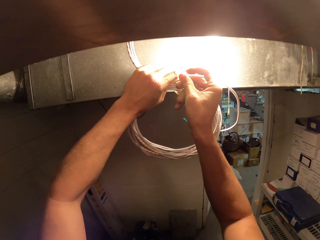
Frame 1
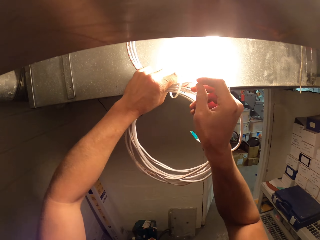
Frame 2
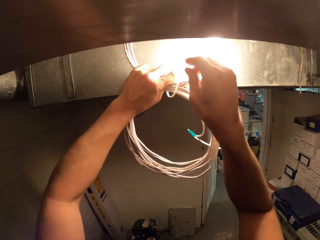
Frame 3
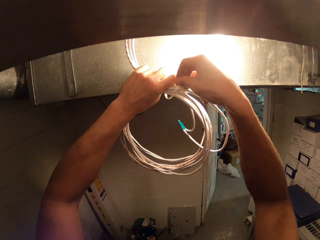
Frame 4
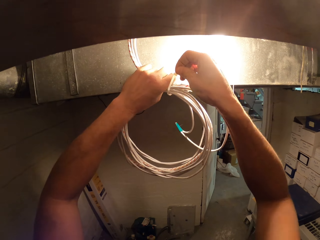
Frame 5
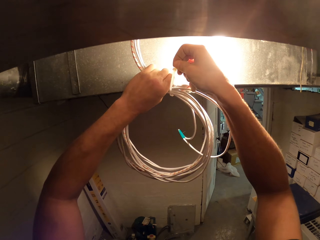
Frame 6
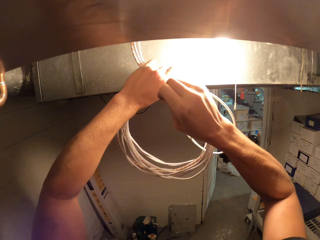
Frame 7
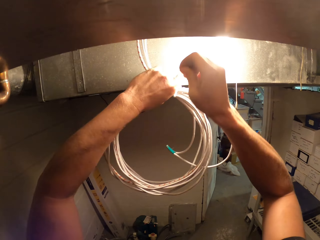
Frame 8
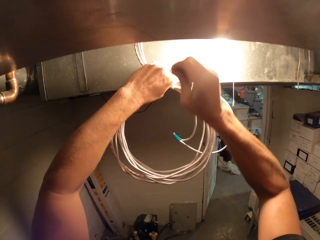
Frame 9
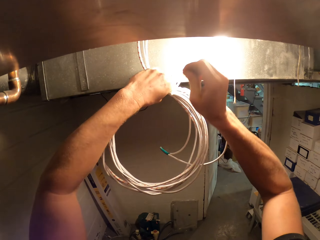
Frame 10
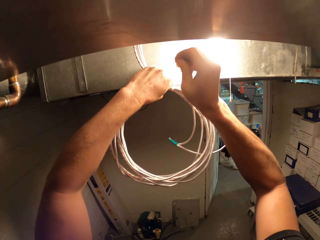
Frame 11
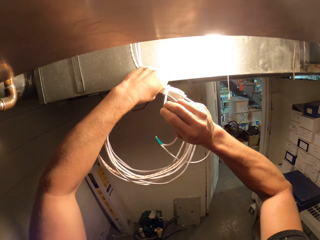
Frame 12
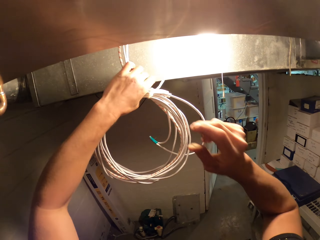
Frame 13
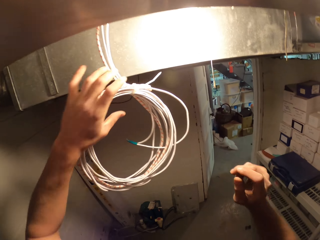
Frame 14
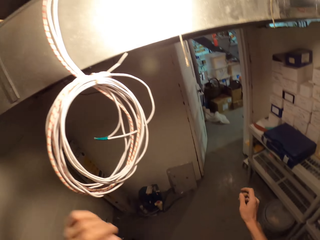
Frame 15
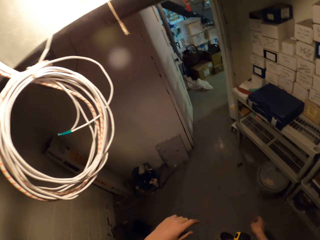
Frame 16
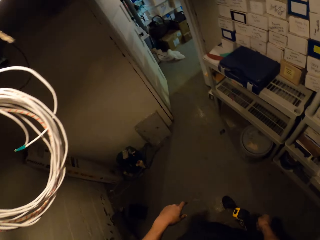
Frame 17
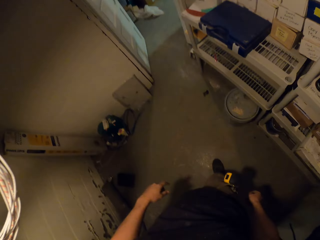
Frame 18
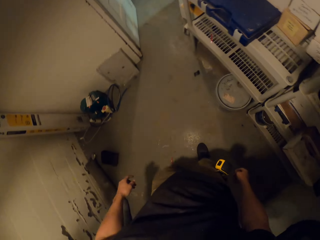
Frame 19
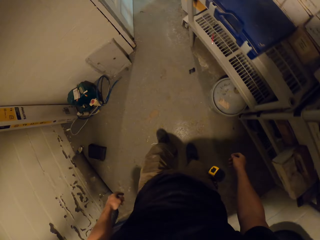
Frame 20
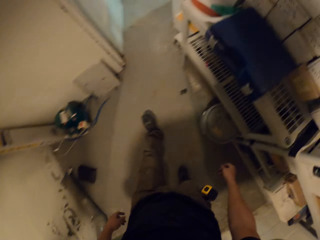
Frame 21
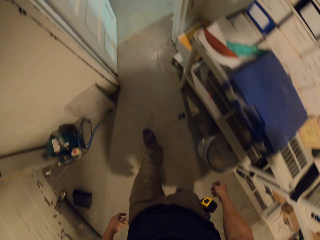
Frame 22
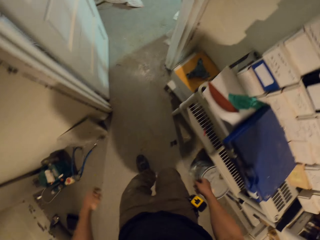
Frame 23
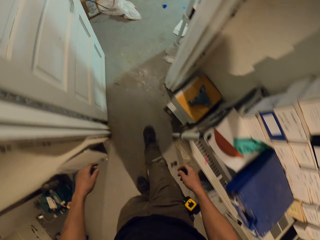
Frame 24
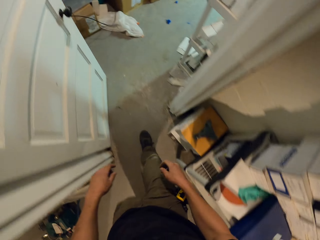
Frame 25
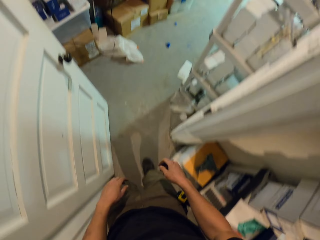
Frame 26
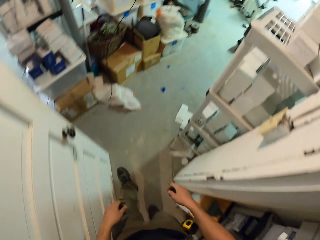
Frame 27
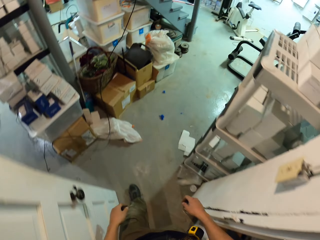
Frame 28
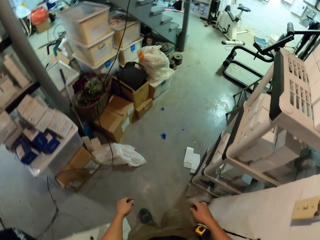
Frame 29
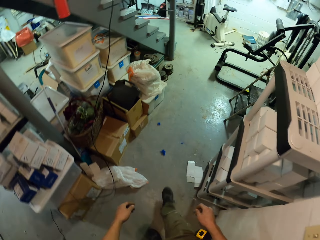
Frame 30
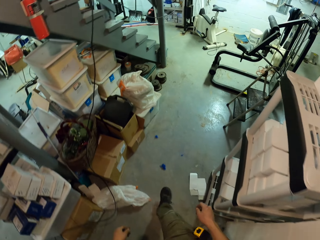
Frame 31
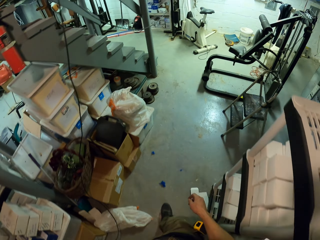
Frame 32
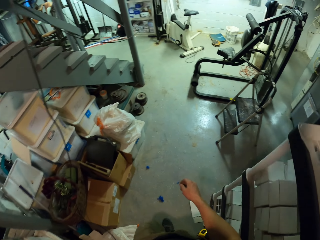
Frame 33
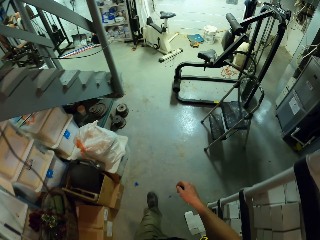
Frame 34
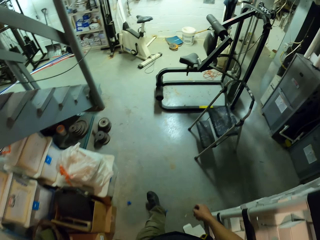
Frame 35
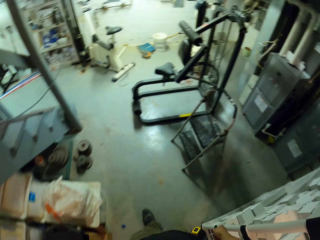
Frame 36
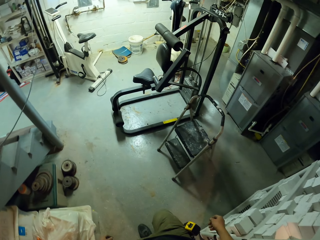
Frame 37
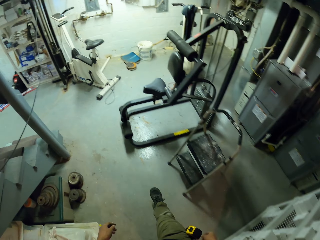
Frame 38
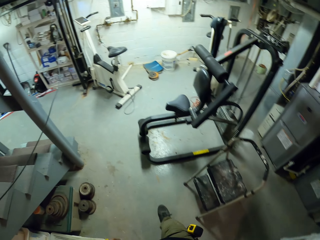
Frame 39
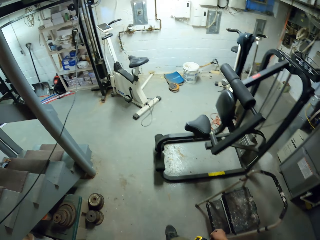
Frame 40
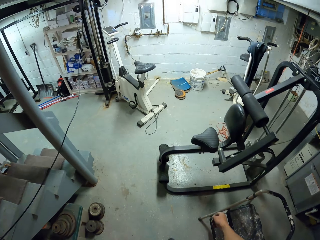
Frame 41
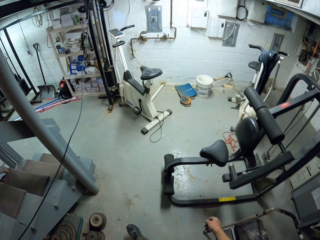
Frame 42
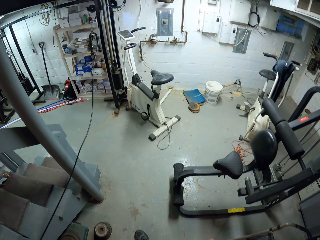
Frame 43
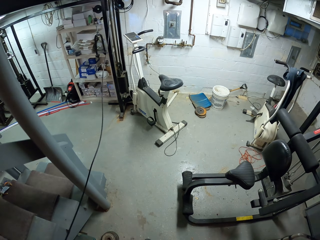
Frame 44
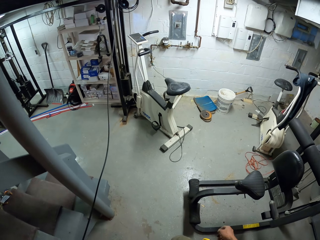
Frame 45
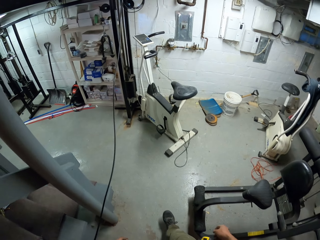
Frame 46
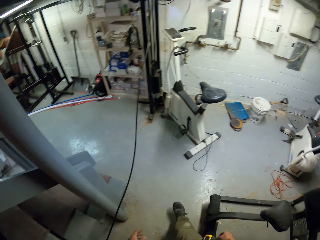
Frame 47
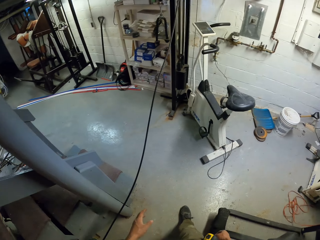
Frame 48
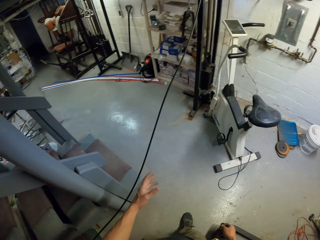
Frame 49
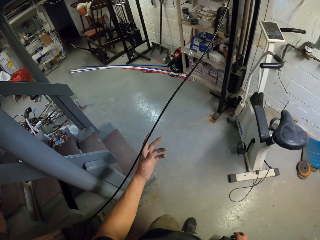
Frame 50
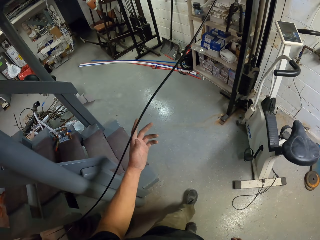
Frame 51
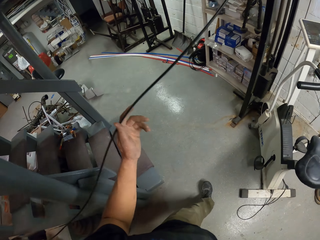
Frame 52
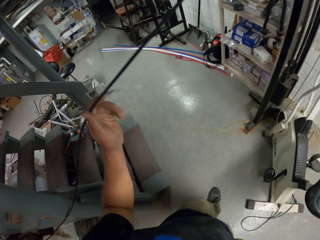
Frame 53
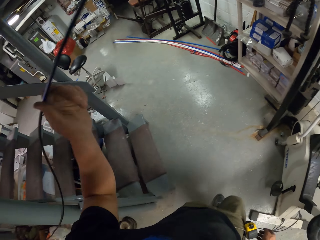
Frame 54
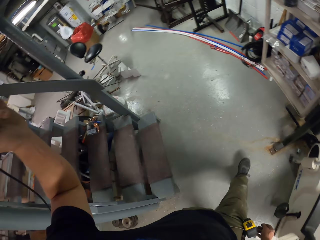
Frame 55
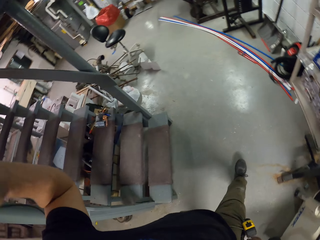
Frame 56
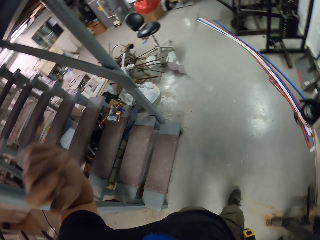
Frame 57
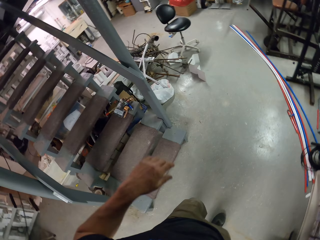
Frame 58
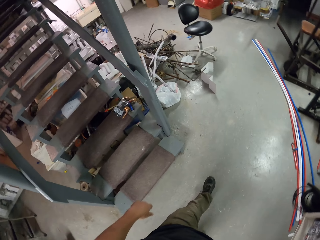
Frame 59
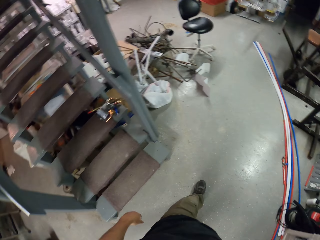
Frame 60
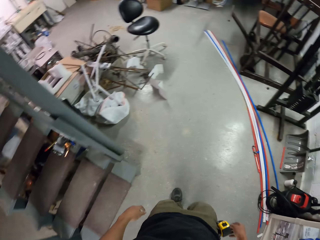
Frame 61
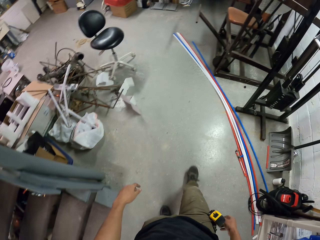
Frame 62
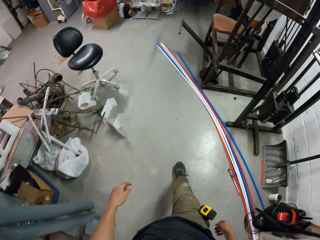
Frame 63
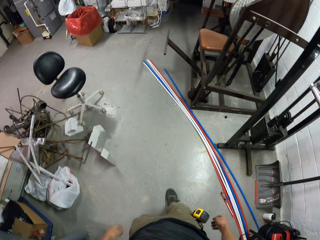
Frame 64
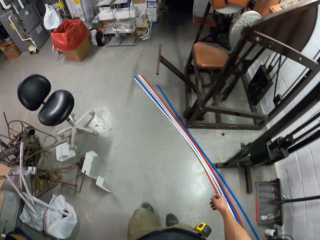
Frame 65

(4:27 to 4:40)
The camera wearer walks in the room. They lift the cable. They walk in the room.

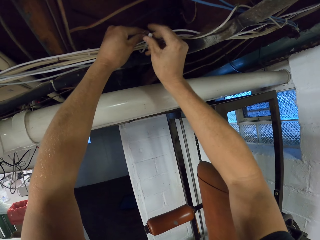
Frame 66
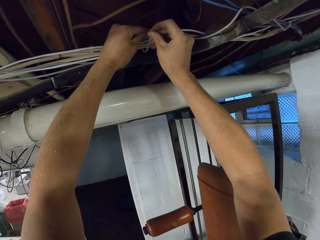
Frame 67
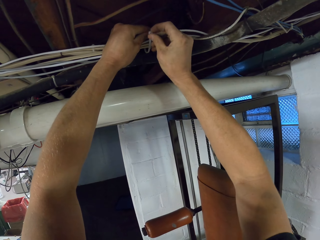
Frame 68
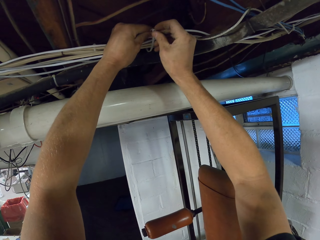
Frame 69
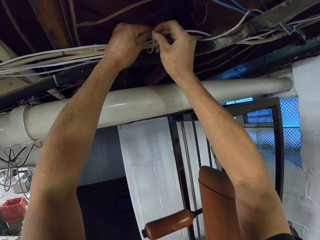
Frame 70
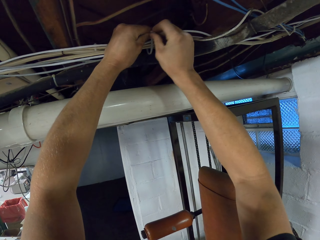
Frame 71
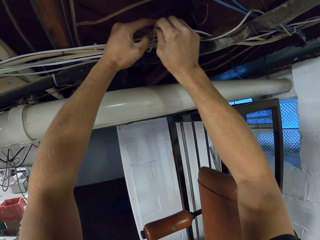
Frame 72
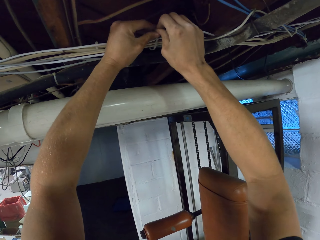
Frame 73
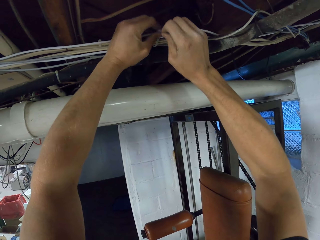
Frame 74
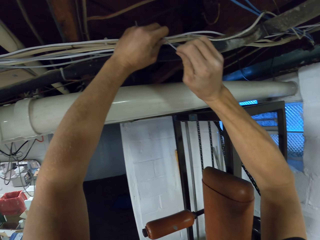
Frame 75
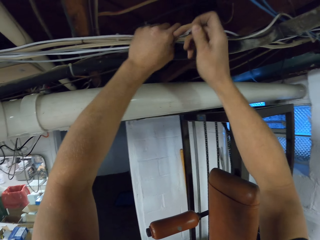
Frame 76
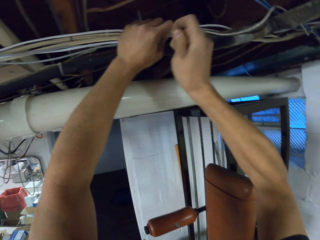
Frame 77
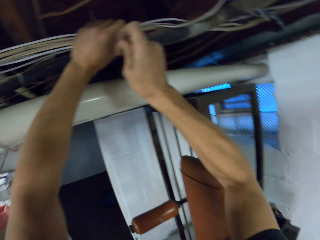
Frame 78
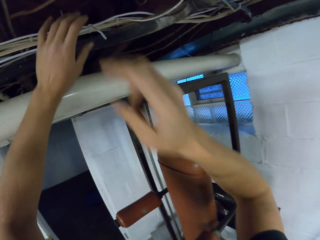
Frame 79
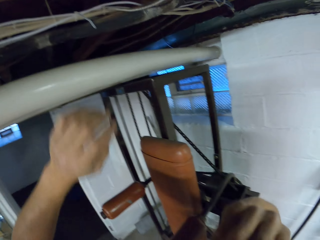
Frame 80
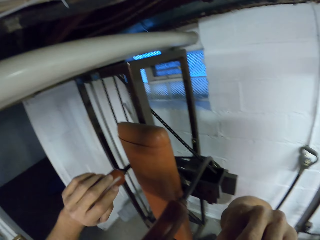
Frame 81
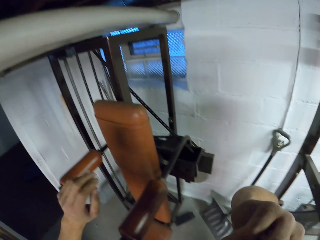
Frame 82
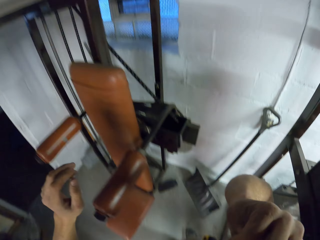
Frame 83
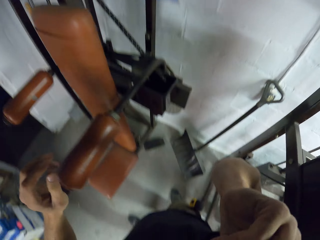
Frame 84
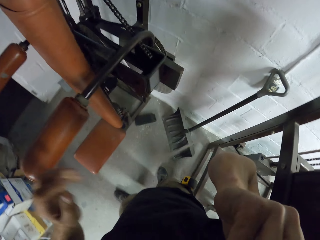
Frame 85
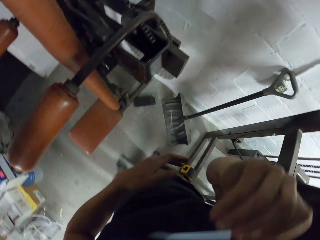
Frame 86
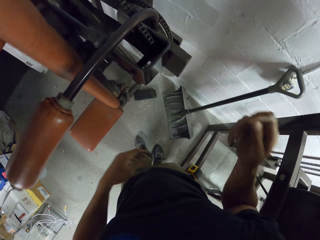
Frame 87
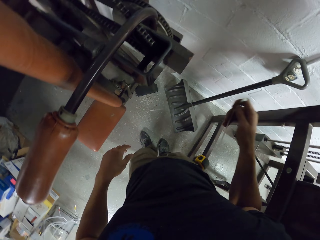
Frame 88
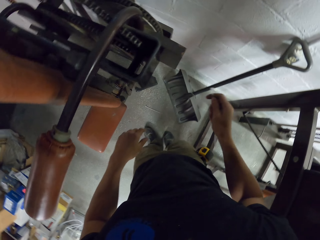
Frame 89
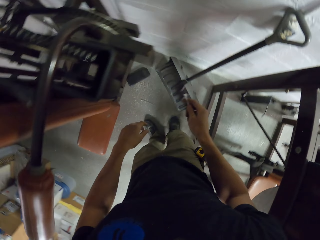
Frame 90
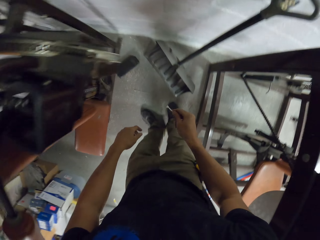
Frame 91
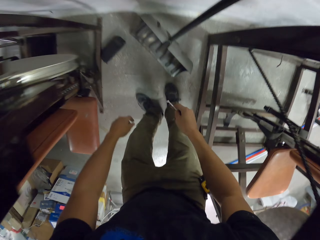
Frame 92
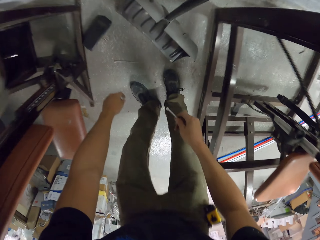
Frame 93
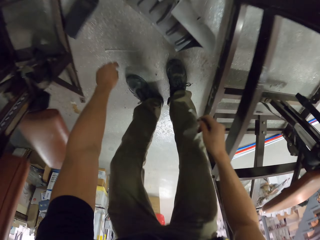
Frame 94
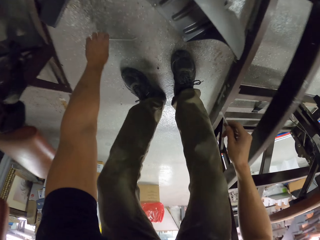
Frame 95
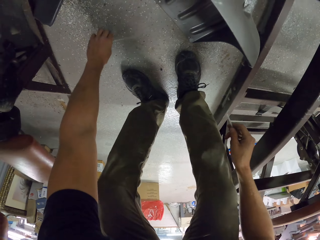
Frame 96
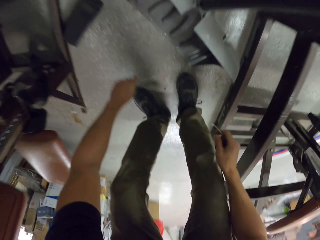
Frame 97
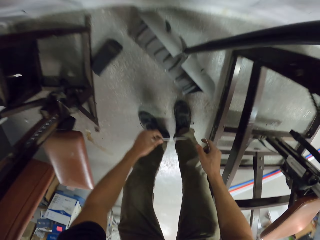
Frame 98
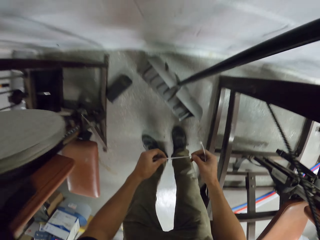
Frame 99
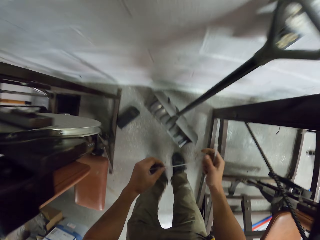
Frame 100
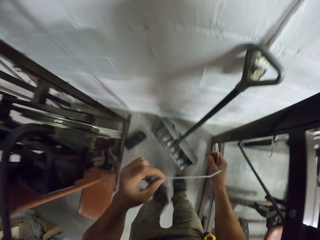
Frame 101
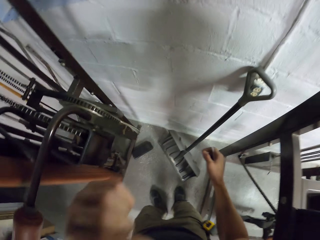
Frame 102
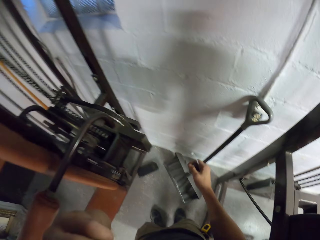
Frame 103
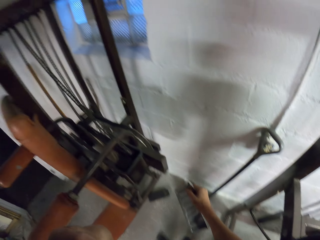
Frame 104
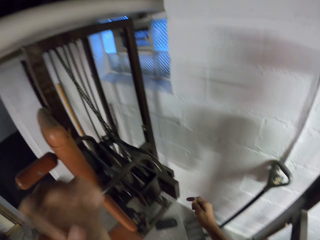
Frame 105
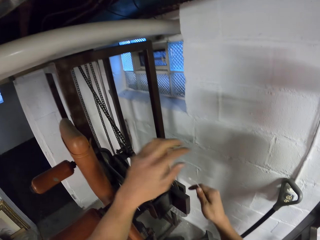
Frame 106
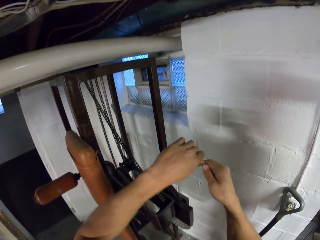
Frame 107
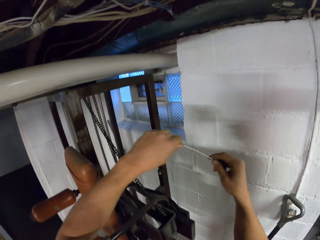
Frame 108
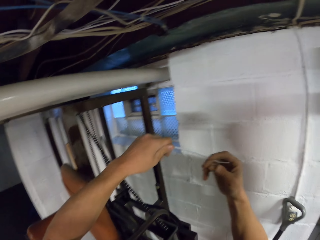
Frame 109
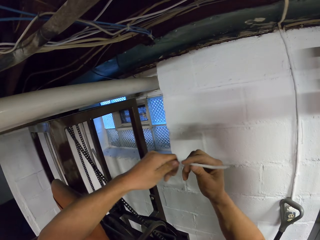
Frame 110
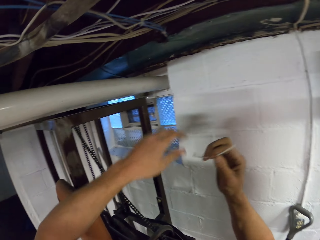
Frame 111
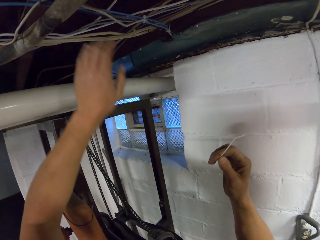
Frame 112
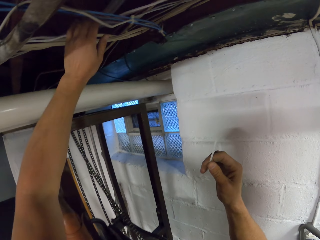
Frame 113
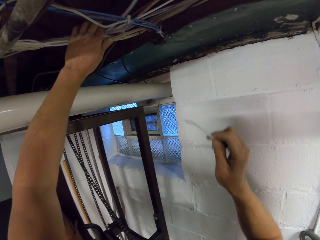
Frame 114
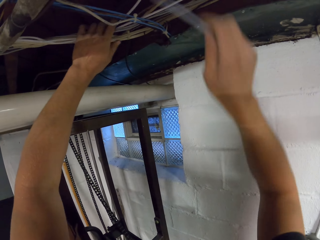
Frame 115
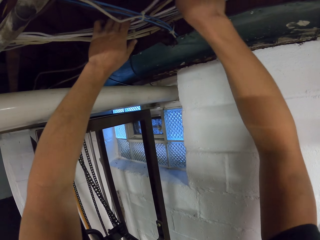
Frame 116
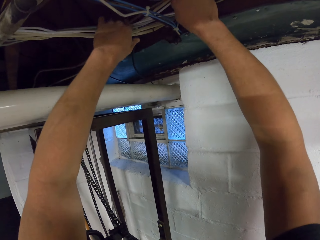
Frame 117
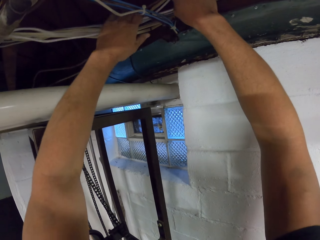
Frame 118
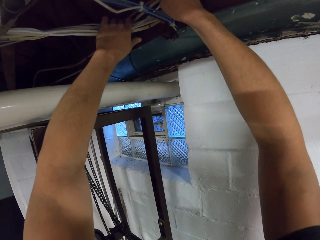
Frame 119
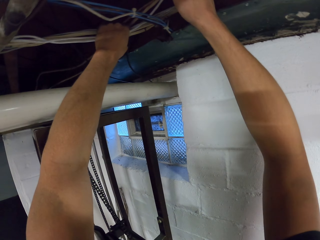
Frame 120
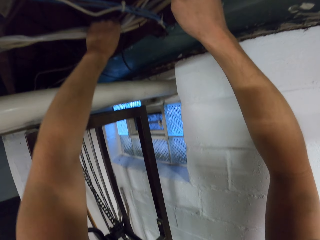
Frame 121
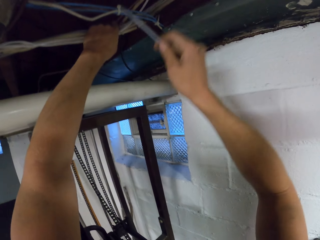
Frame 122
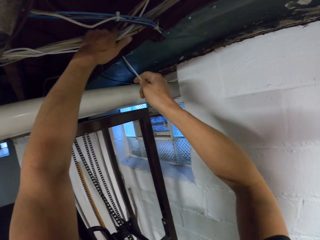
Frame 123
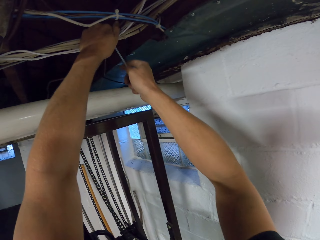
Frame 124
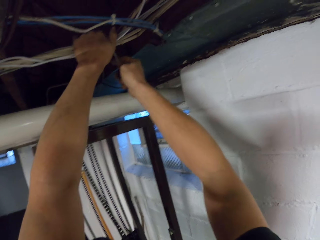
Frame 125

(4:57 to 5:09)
The camera wearer ties wire with a clip or zip tie on the right hand. They fasten the zip tie. They look around the room. They move both hands. They hold the zip tie. They pick the clip from the mouth with the right hand. They bend. They pick the clip from the floor with the left hand. They stand up. They hold the clip with both hands. They raise a hand. They put the clip in the mouth with the left hand. They drop a hand. They hold the zip tie with both hands. They hold the wire with both hands. They align the wire with both hands.
